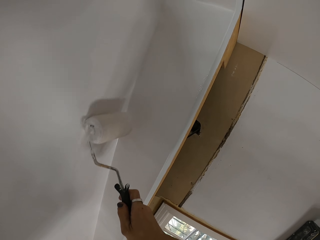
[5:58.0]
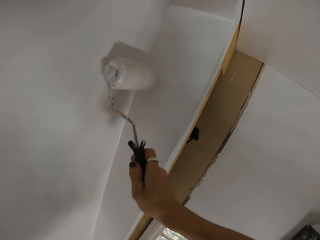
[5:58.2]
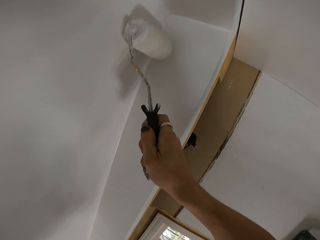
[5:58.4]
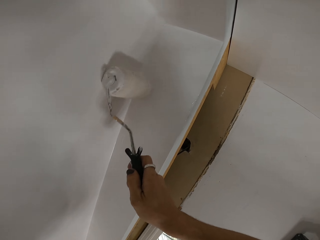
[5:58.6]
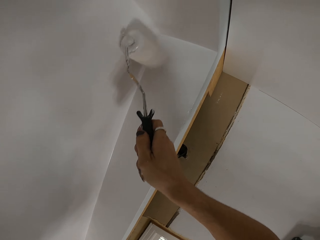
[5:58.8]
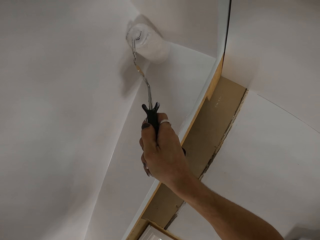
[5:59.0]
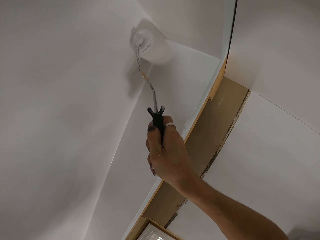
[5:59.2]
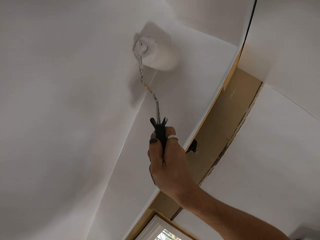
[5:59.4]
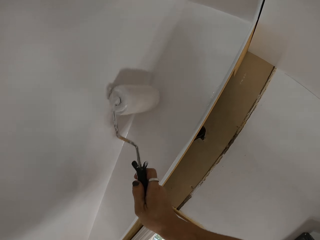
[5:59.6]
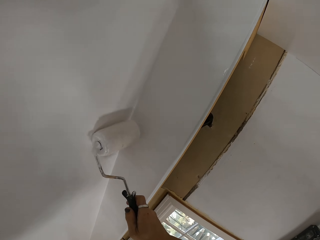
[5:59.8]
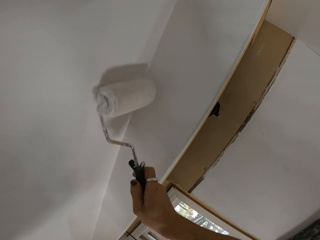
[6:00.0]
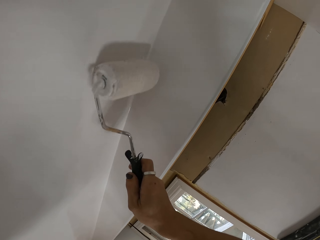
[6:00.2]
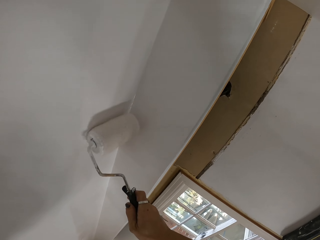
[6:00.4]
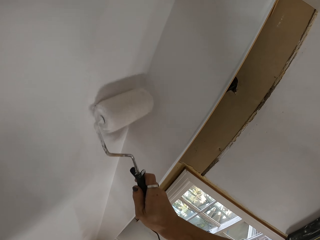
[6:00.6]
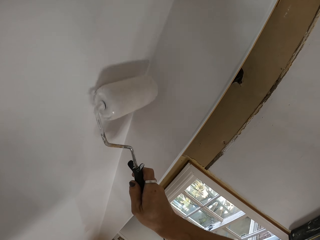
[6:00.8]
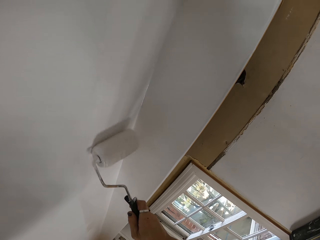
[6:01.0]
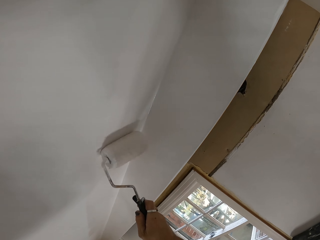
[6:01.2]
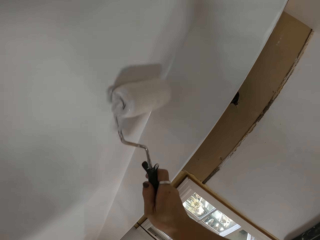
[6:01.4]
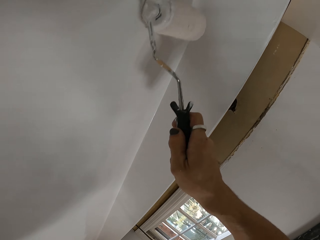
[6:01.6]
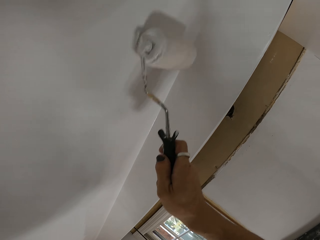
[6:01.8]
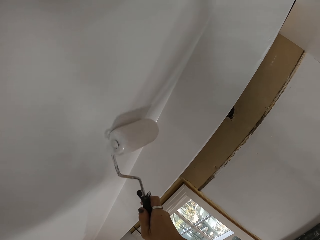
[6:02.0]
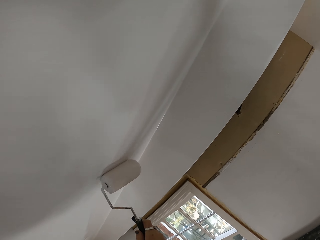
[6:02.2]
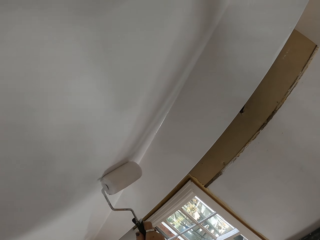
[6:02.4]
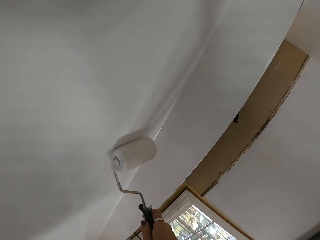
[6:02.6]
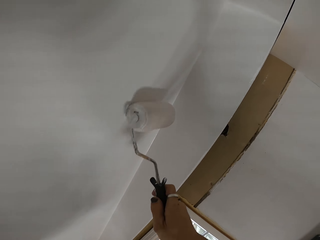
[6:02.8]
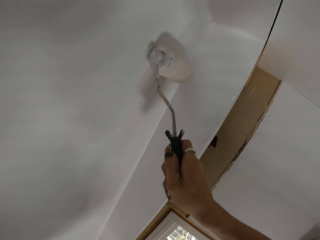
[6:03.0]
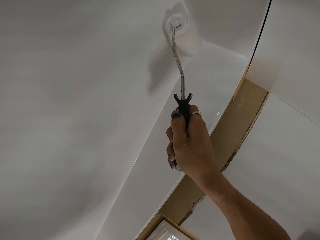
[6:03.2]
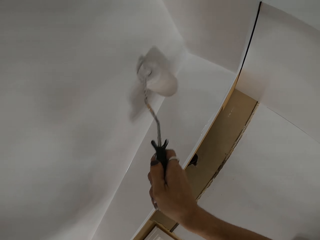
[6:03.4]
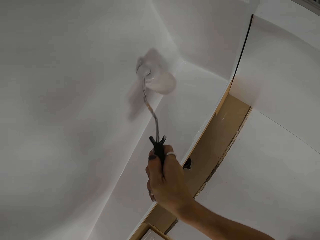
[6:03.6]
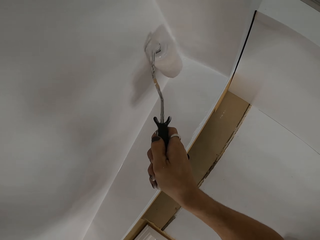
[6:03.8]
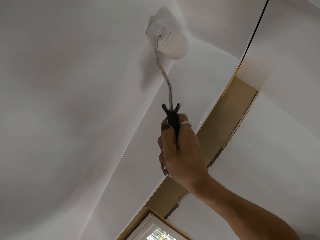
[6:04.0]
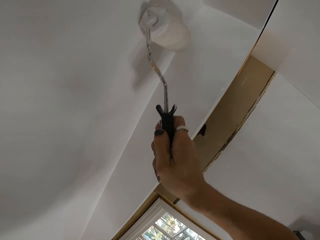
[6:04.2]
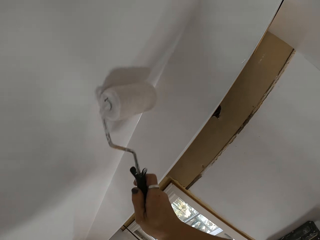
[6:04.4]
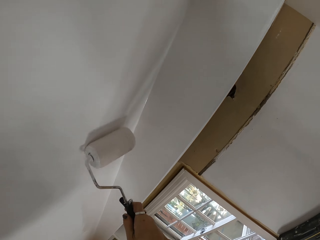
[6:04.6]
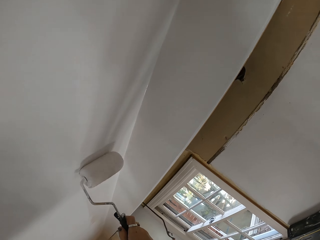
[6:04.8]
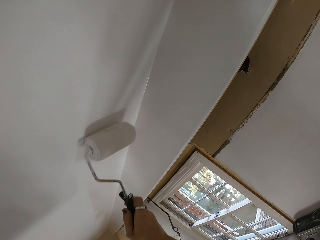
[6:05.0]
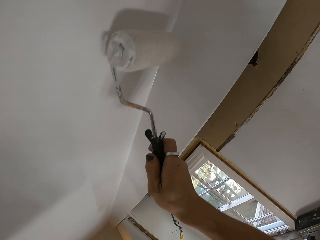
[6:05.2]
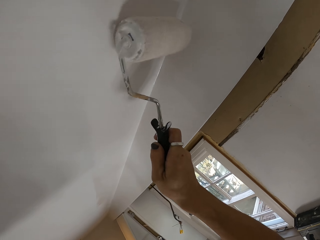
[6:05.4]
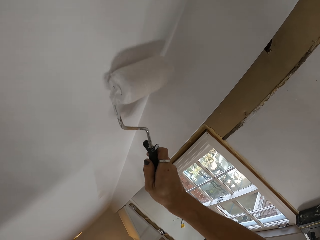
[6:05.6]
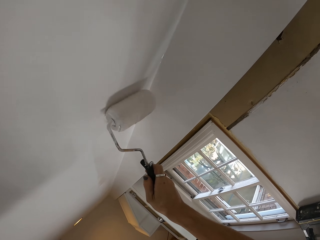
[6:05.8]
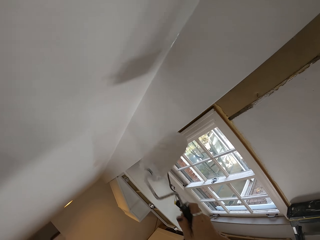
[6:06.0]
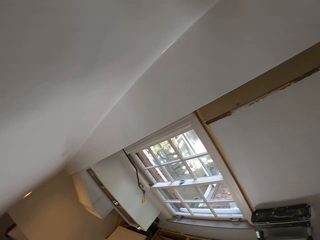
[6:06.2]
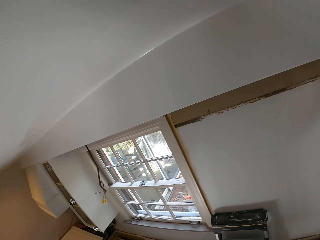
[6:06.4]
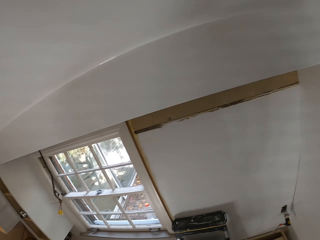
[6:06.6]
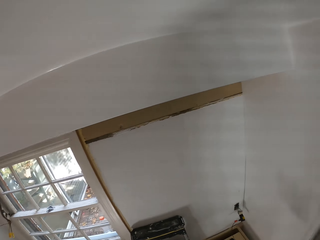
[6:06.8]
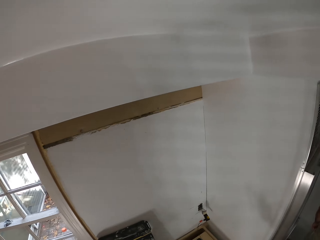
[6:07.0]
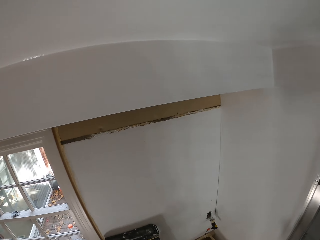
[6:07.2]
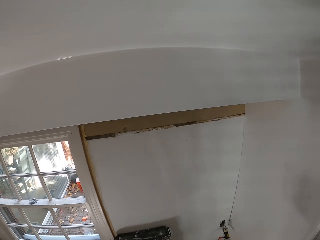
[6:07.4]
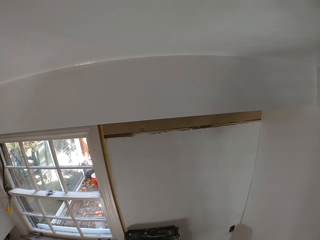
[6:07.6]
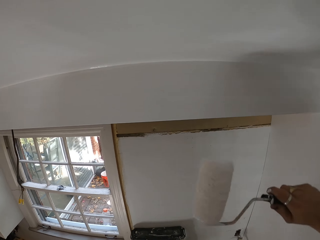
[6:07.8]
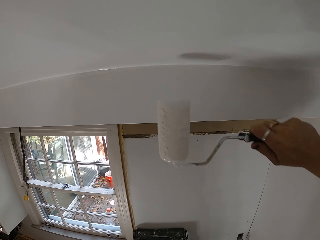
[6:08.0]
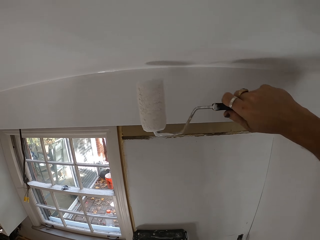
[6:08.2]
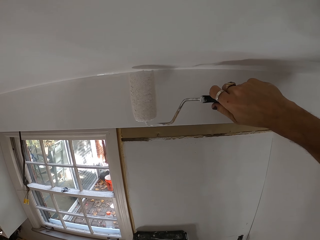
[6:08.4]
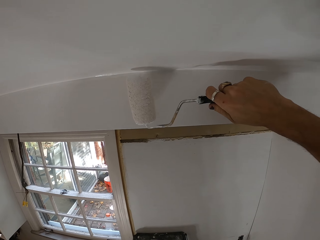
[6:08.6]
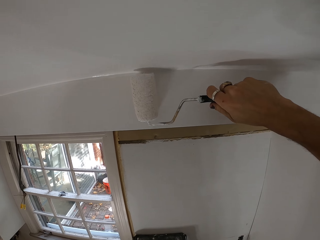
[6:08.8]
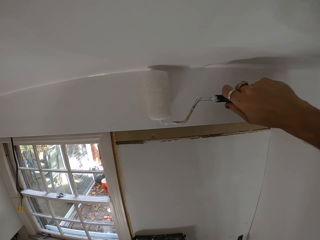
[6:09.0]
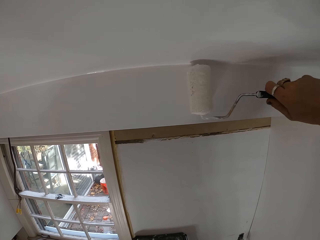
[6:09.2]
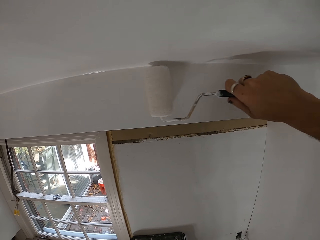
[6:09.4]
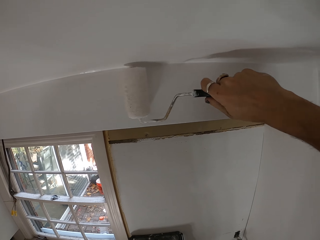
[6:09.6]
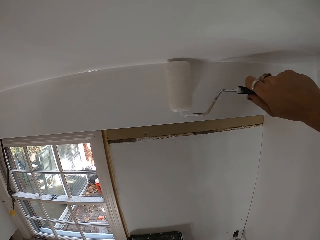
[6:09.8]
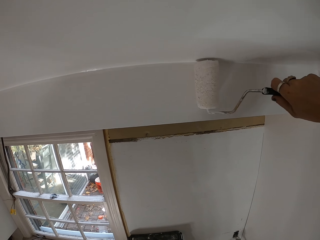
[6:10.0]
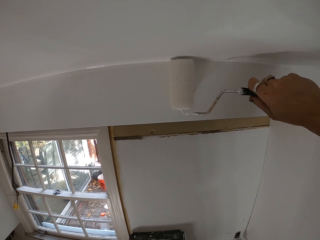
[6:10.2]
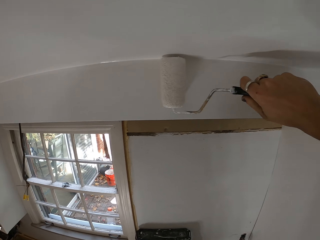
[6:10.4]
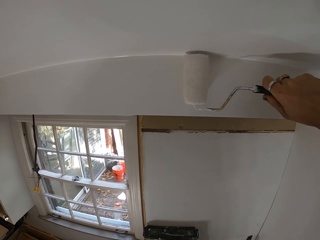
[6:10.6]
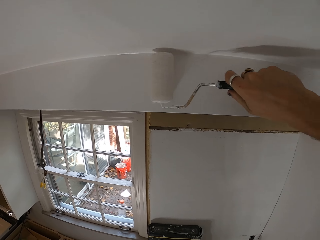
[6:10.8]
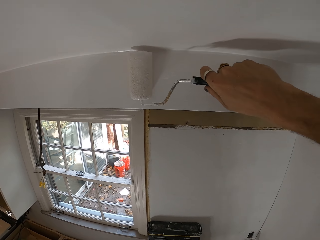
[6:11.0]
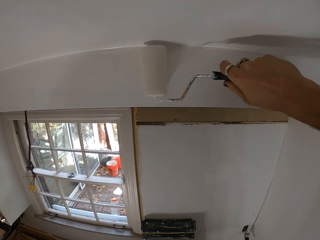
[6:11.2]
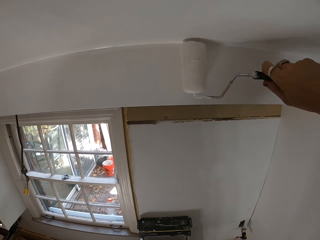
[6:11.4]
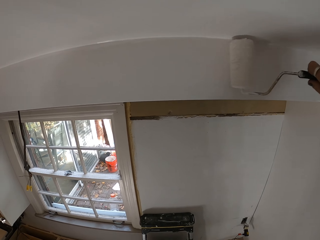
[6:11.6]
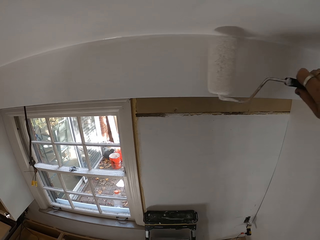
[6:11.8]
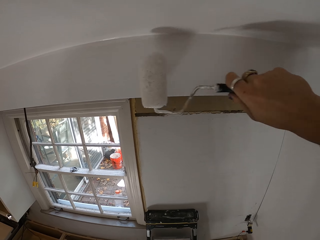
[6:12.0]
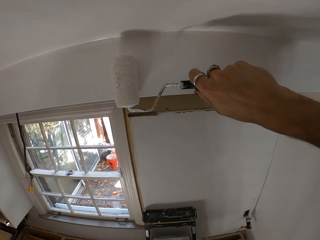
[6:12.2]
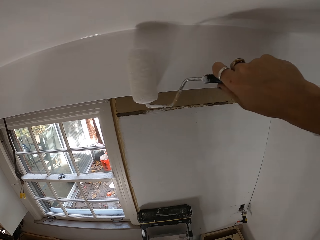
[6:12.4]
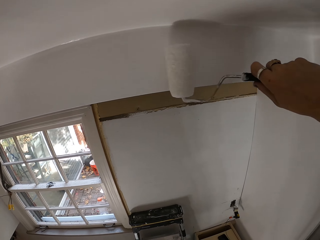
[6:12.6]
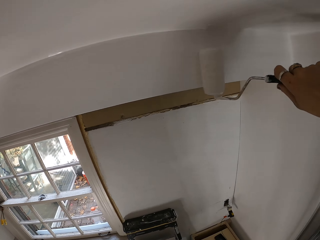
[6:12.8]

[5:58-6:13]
The camera wearer turns slightly to the right. They paint the upper part of a wall adjacent to a ceiling.

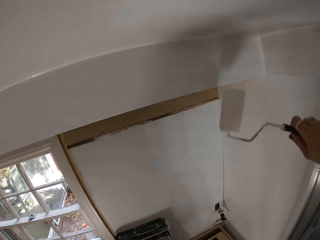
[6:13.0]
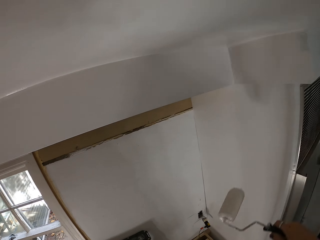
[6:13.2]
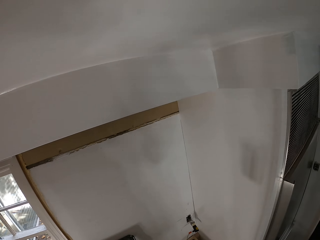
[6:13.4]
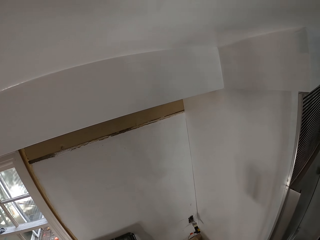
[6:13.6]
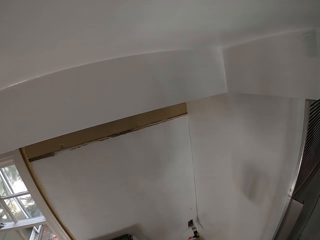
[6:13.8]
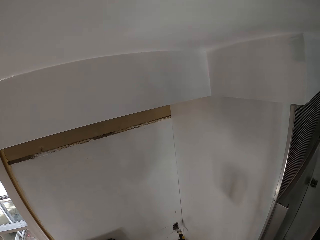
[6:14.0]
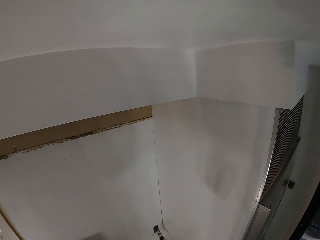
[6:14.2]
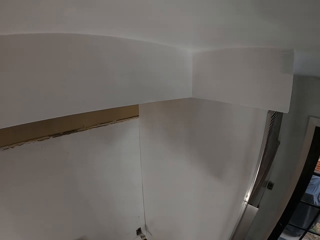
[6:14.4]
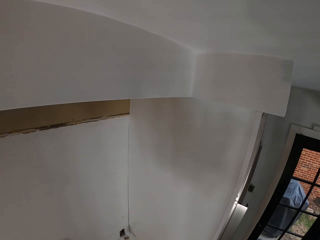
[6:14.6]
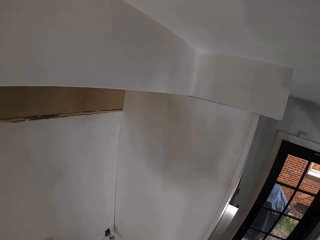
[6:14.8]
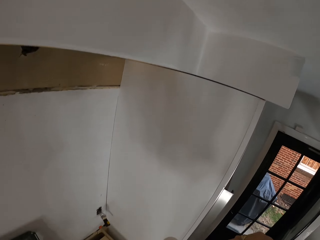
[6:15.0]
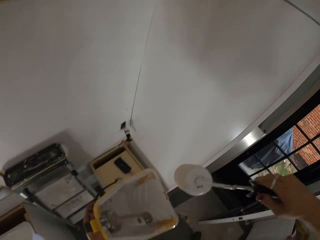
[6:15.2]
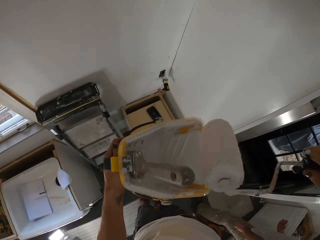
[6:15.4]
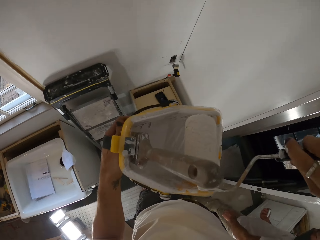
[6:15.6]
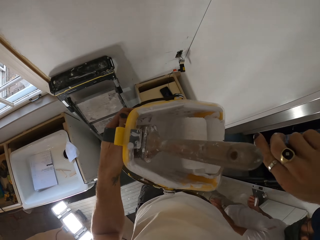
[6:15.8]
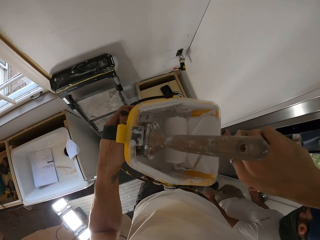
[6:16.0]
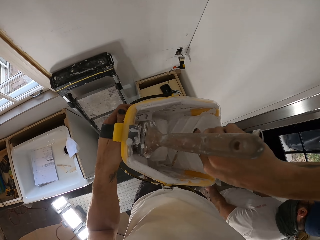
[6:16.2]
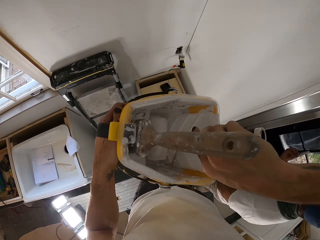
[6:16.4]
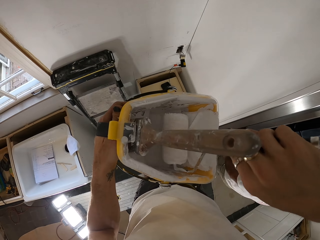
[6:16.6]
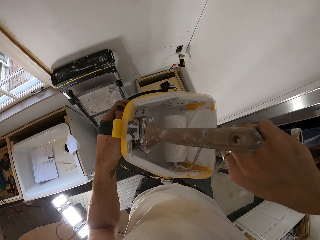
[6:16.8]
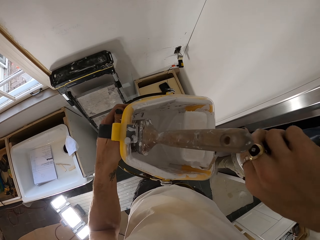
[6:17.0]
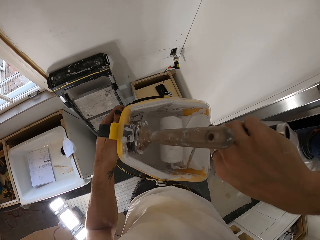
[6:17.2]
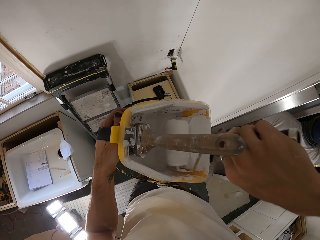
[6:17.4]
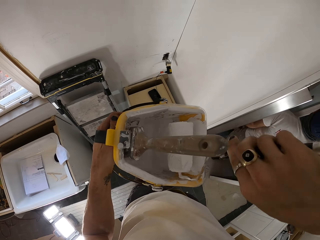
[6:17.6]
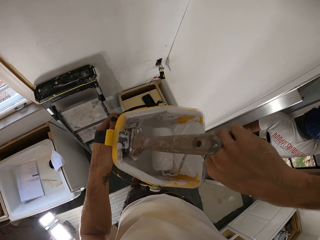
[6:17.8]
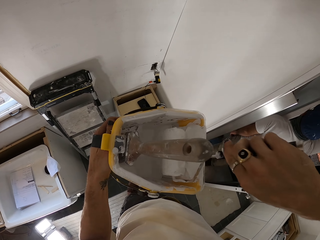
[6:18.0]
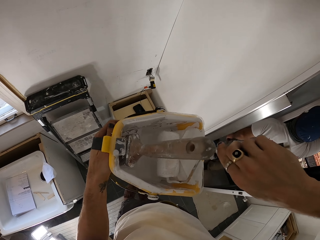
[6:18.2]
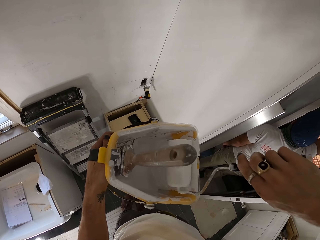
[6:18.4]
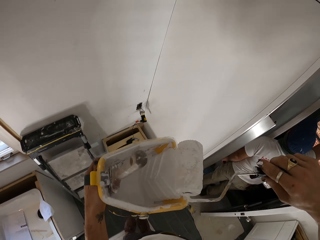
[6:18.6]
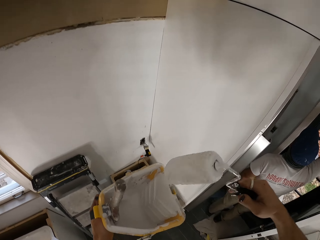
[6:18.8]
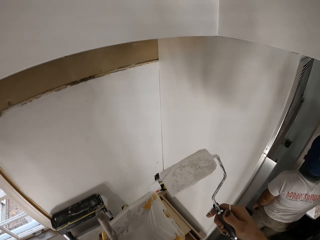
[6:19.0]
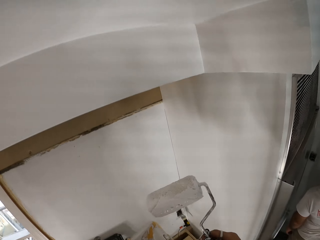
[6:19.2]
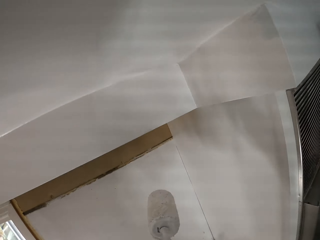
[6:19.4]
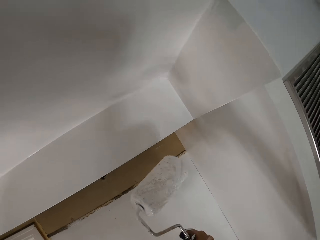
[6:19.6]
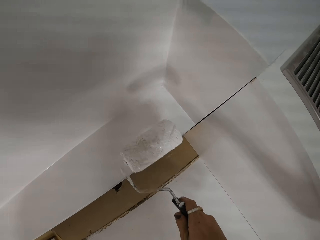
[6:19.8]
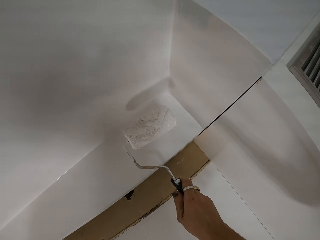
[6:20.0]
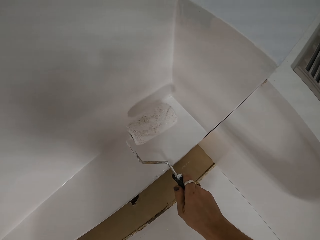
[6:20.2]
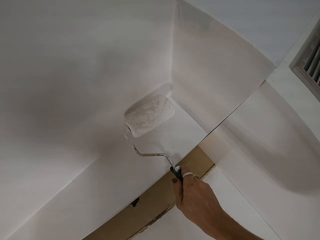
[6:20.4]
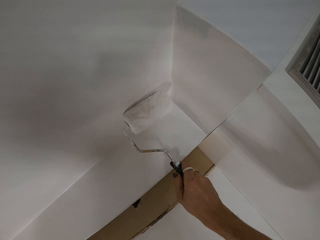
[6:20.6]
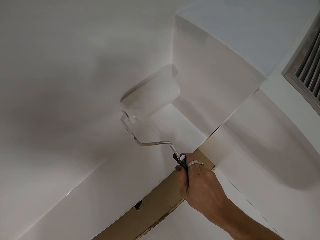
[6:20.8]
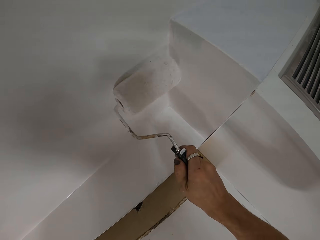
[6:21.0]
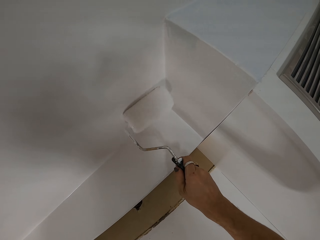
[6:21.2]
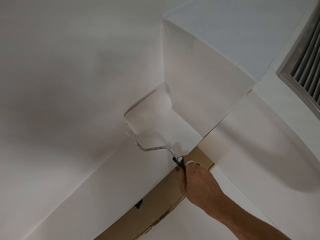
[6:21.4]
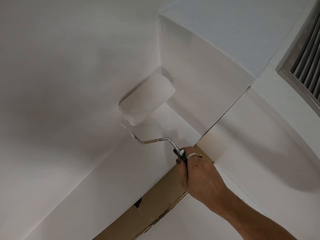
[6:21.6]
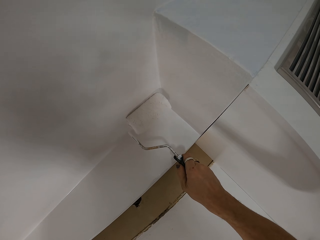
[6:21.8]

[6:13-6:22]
The camera wearer dips a roller paint brush in a paint bucket. They roll the roller paint brush in the paint container. They paint the upper part of a wall adjacent to a ceiling with the roller paint brush.
